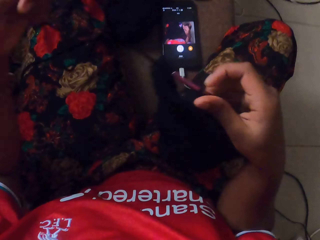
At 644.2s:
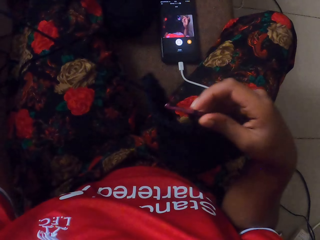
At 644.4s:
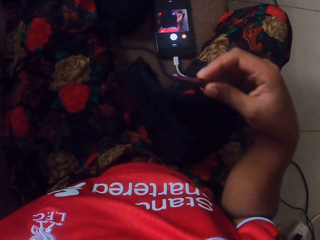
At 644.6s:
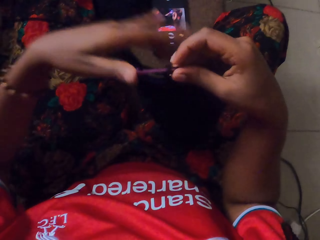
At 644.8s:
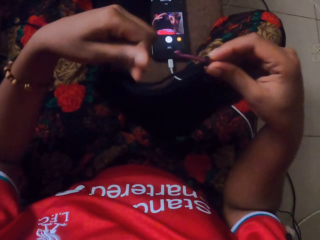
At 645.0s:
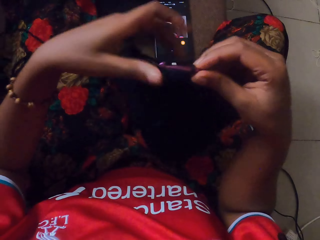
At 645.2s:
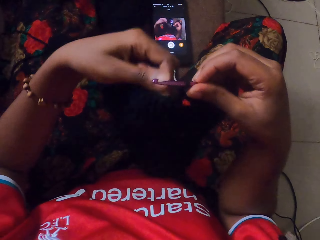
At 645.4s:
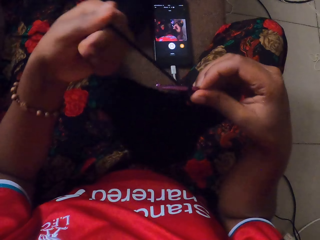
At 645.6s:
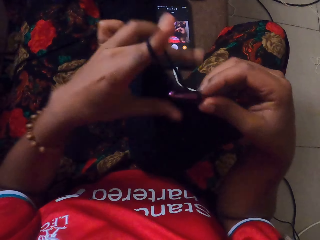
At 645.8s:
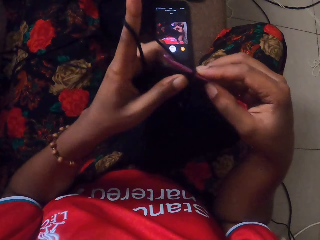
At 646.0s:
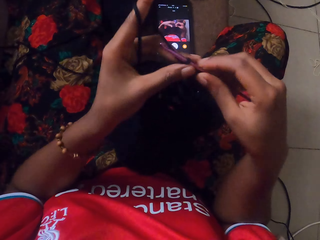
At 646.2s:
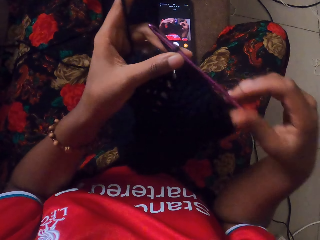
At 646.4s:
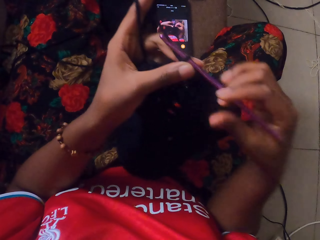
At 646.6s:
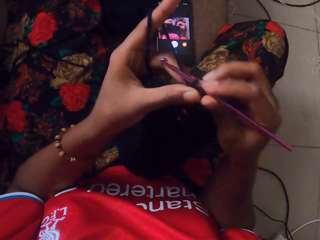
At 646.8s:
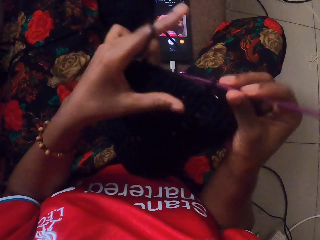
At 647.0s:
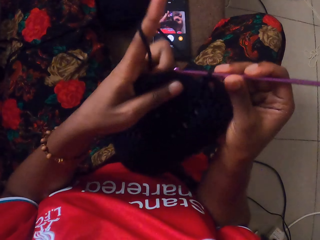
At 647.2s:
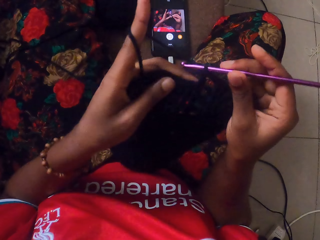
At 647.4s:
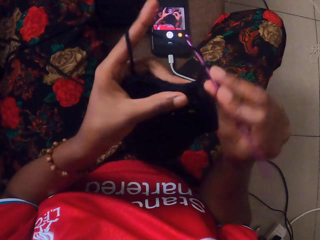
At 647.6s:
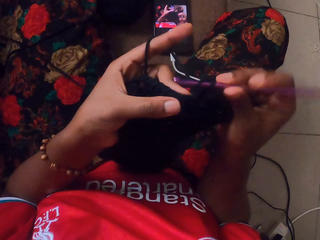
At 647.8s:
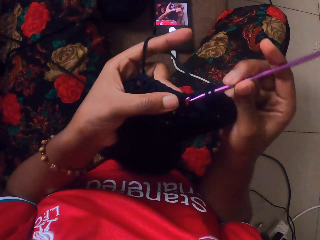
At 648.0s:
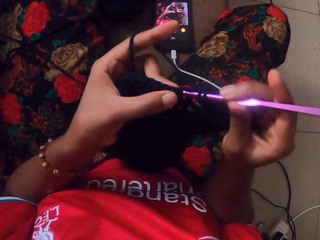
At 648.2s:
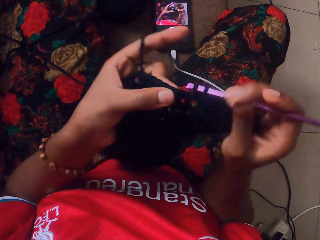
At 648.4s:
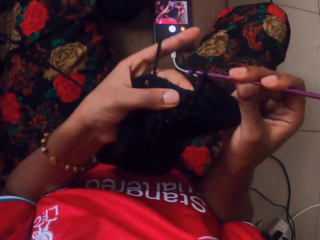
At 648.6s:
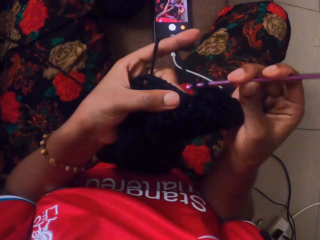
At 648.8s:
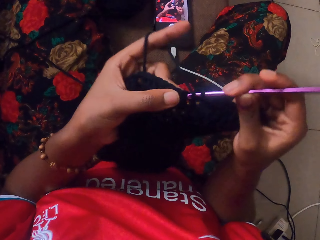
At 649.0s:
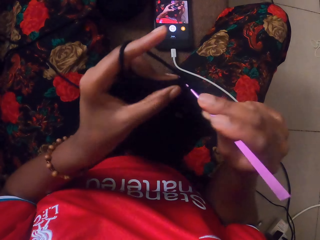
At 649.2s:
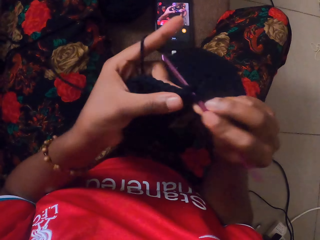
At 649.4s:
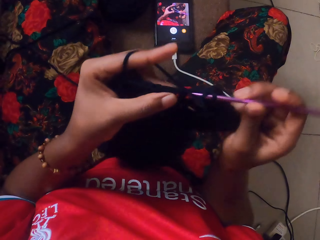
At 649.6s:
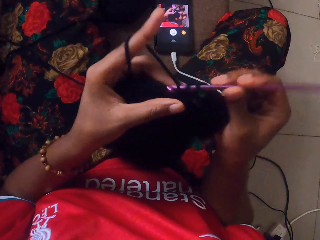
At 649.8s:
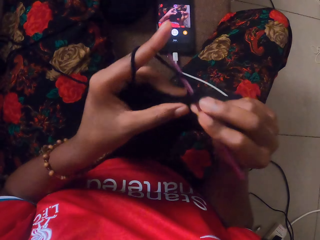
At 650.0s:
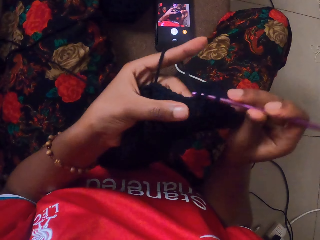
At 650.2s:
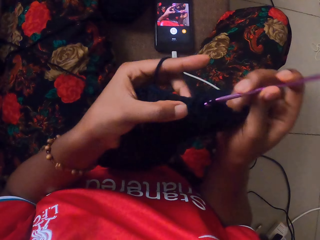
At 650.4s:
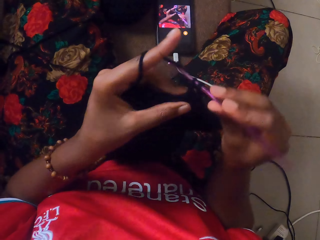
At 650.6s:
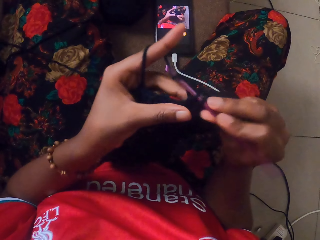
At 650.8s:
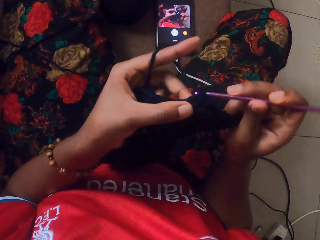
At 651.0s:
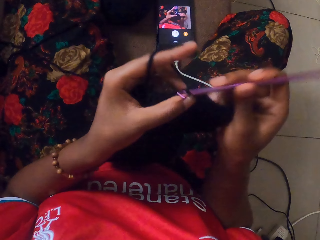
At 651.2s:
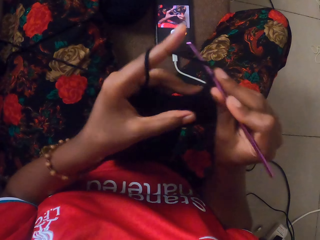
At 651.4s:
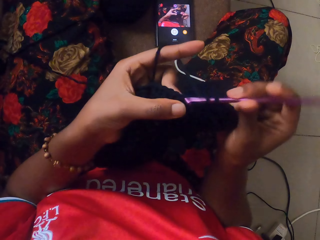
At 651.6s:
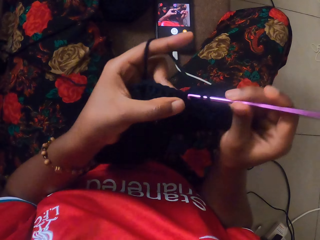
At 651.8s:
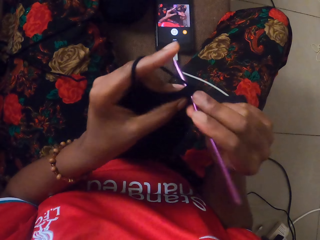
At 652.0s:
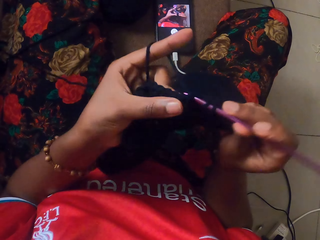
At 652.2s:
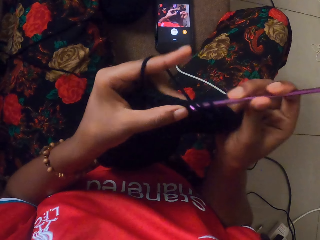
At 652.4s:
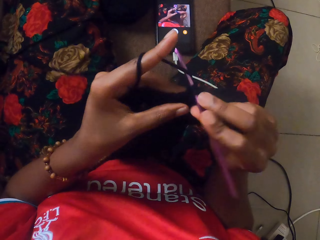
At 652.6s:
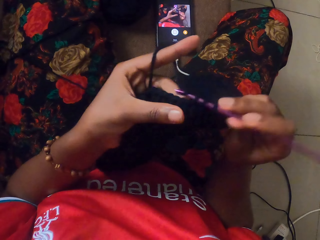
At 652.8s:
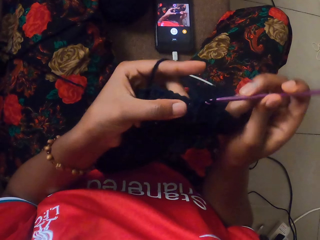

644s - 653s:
The camera wearer pulls the wool or yarn with her left hand. She twists the wool around her left index finger. She grabs the crochet hook. She crochets the yarn in her left hand with the crochet hook in her right hand.

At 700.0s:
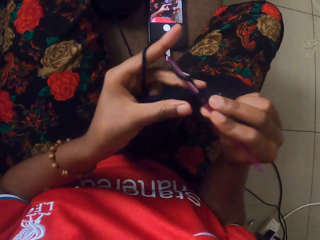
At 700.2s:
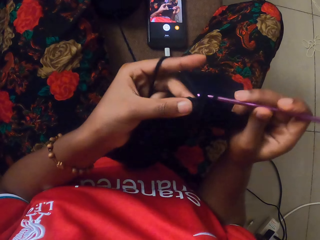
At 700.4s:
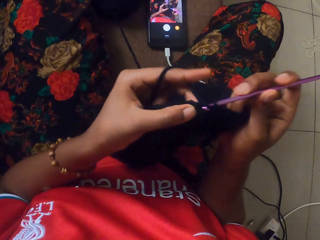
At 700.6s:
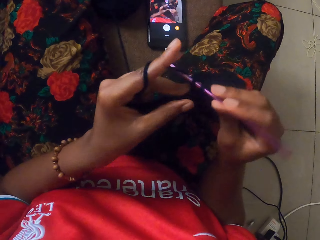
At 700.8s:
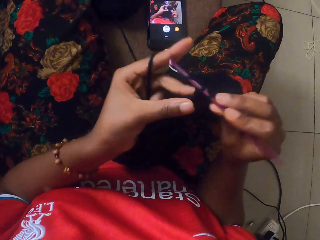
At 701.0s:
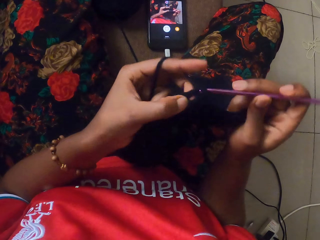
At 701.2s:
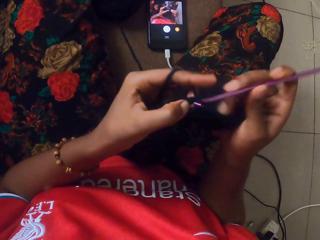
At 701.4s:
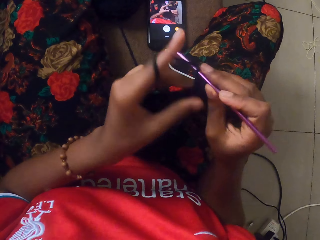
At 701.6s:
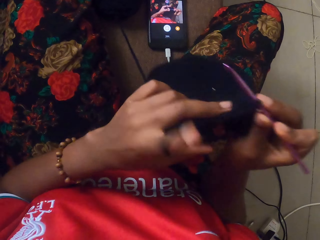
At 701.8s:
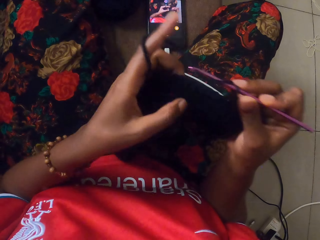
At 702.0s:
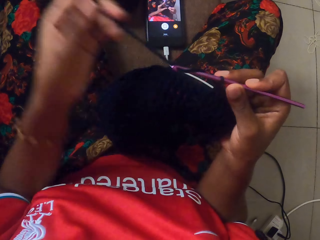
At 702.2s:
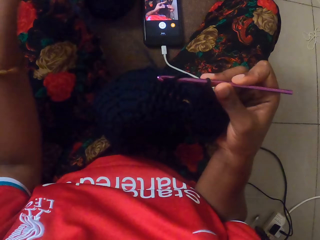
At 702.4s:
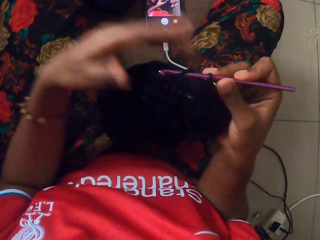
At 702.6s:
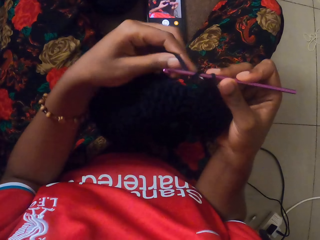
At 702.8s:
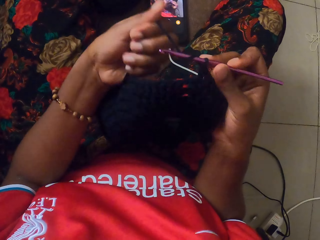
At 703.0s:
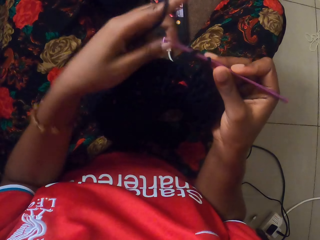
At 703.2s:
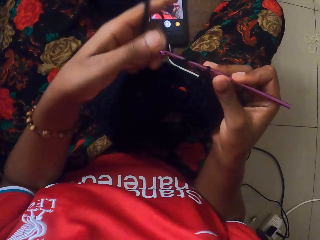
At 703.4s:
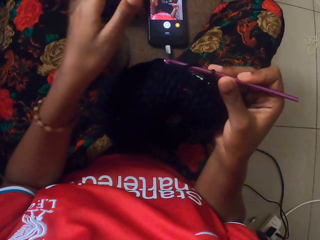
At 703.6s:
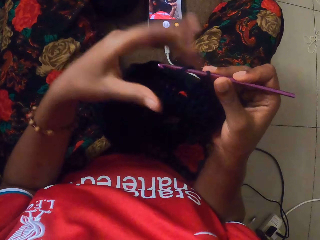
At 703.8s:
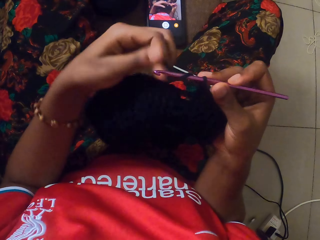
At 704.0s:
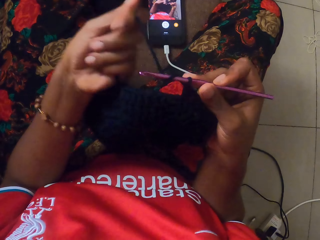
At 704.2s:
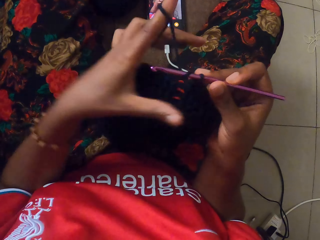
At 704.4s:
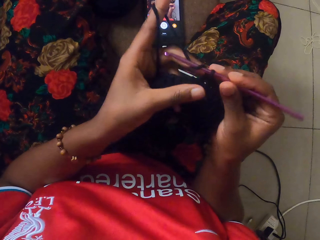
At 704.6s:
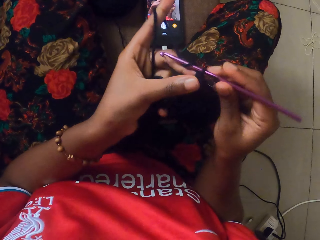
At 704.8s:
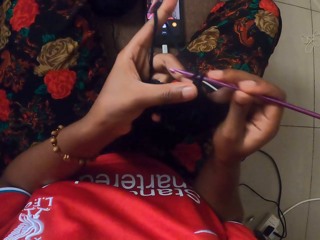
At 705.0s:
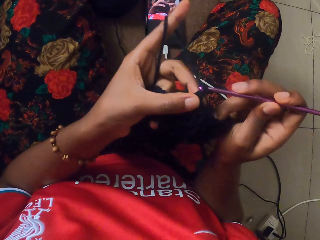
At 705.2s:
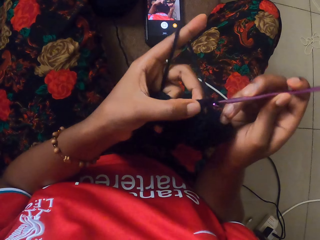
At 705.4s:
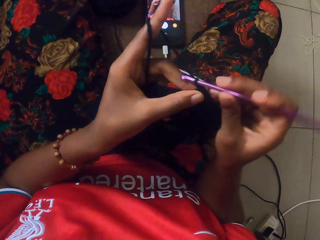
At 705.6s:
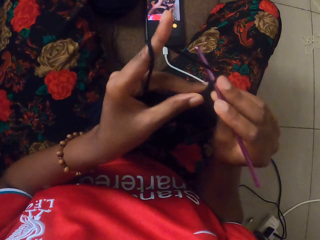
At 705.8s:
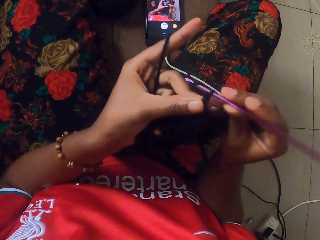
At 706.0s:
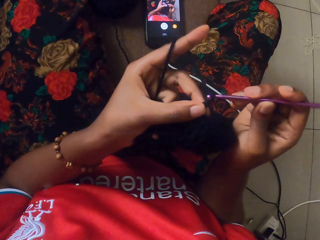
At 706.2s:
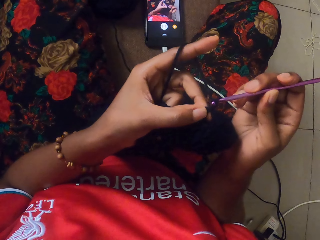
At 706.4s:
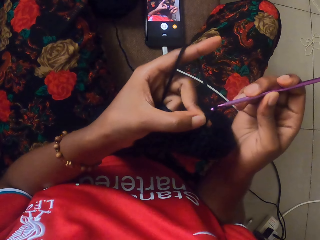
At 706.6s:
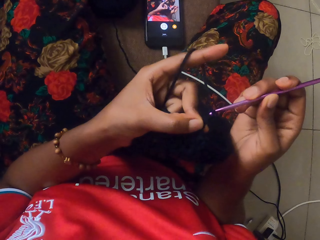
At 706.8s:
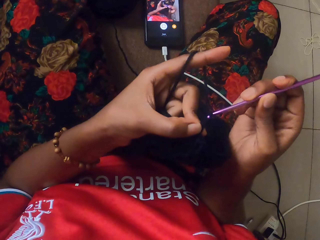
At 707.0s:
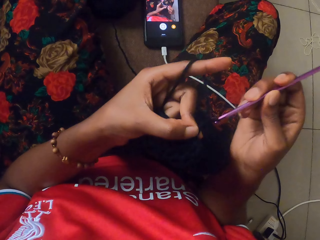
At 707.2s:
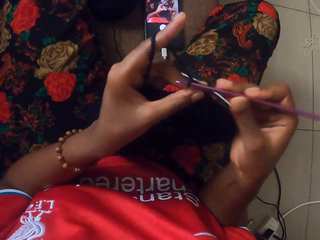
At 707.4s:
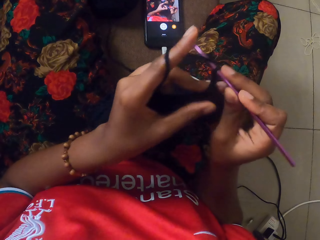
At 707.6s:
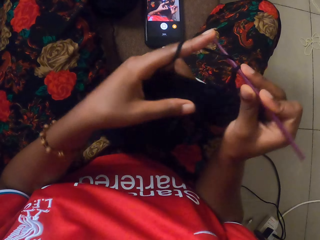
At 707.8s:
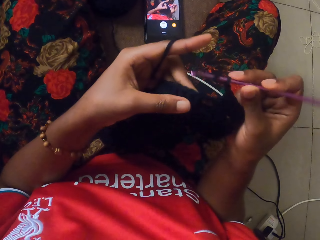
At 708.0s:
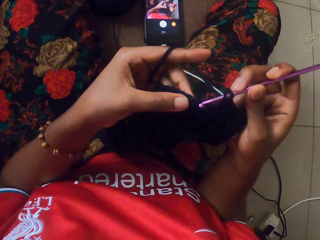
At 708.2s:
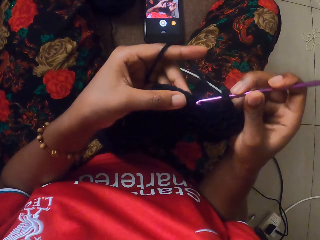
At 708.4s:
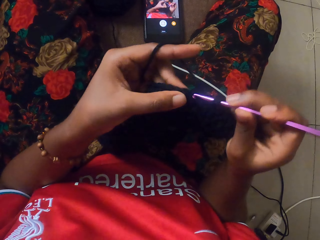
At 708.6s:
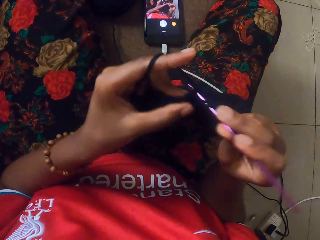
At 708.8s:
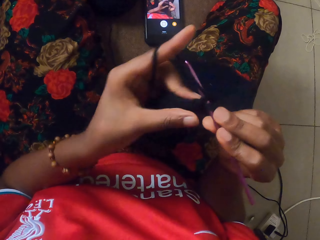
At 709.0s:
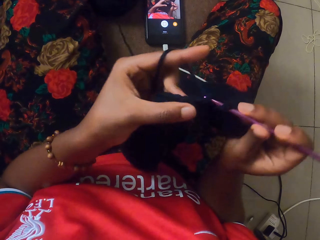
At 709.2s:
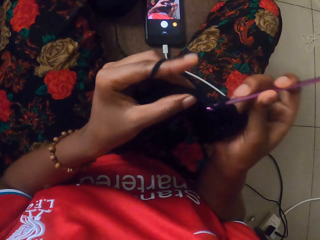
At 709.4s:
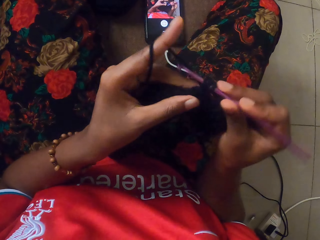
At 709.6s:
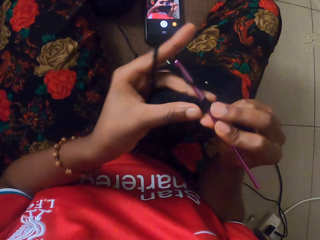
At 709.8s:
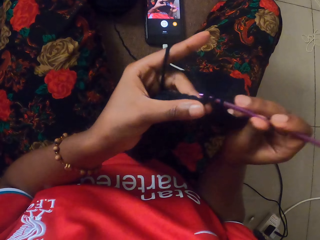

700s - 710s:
The camera wearer pulls the wool or yarn with her left hand. She crochets the yarn in her left hand with the crochet hook in her right hand. She rolls the yarn on her finger.

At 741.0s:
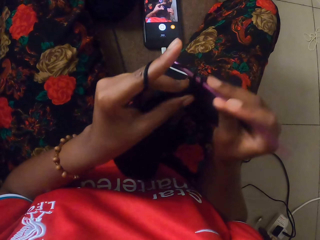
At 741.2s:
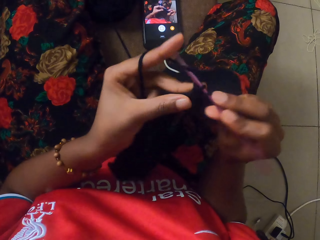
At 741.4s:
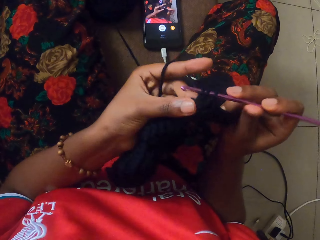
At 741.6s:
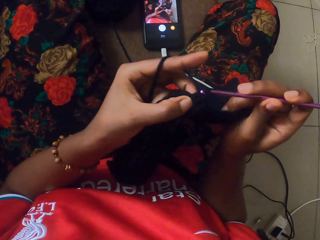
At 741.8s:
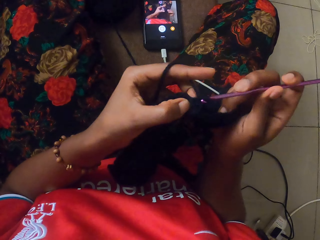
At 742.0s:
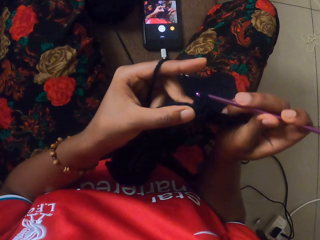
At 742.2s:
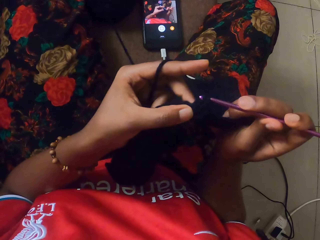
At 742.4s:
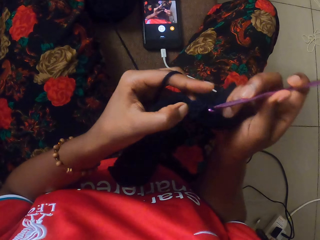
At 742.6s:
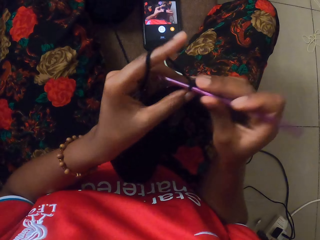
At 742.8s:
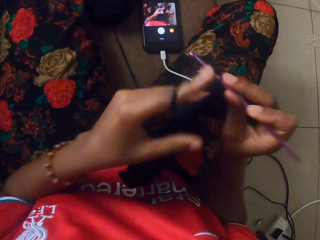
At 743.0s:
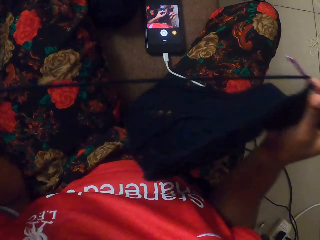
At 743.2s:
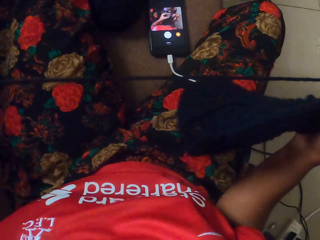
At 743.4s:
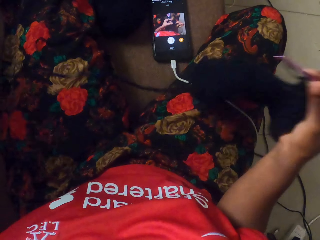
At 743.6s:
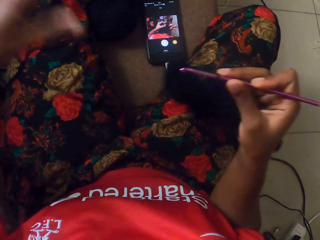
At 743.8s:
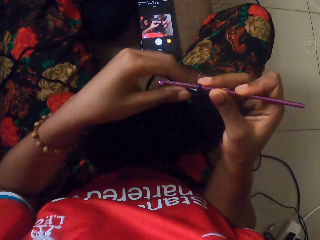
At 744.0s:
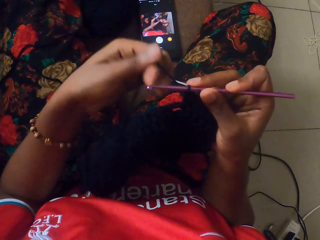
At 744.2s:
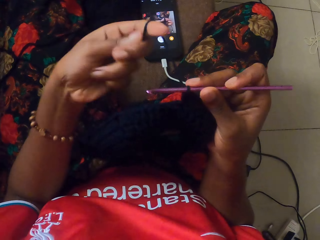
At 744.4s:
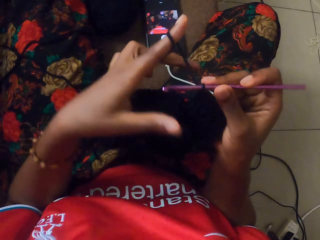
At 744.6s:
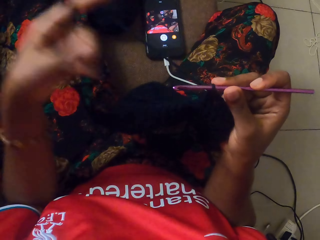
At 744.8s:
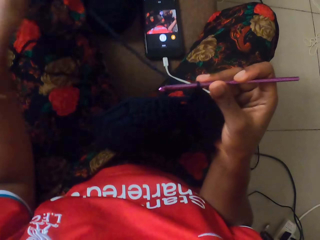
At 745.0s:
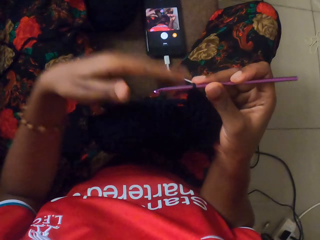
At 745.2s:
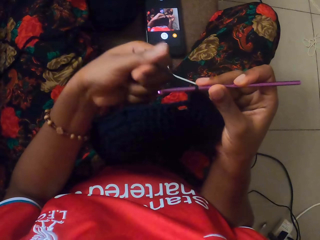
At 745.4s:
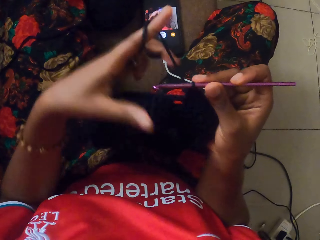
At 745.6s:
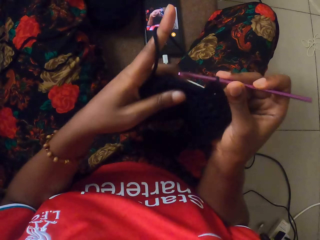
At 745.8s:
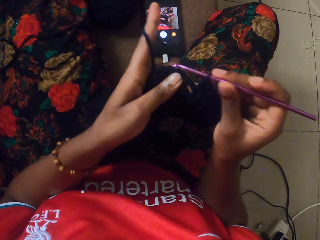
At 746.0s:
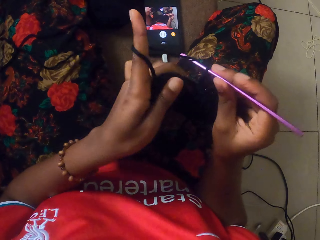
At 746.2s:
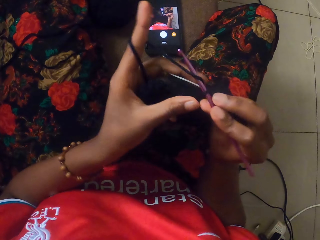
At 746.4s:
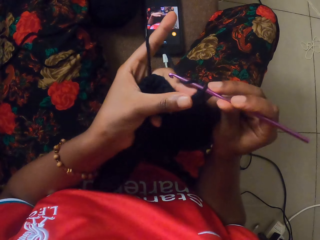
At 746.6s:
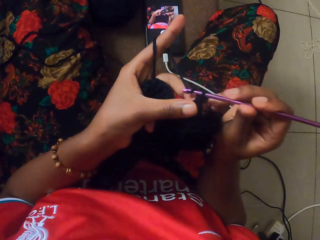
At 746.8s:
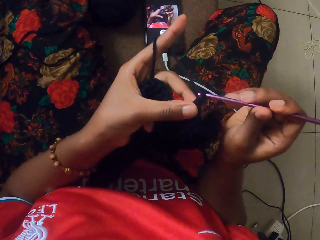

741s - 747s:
The camera wearer pulls the wool or yarn with her left hand. She holds the yarn. She pulls the yarn. She rolls the yarn on her finger. She crochets the yarn in her left hand with the crochet hook in her right hand.
